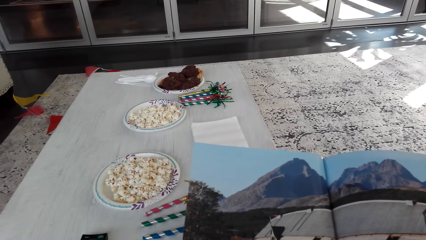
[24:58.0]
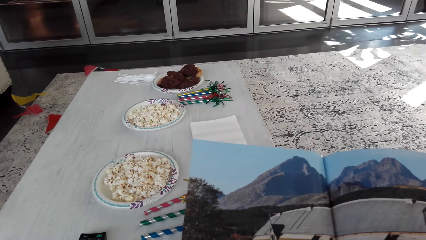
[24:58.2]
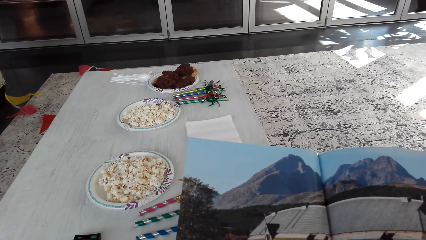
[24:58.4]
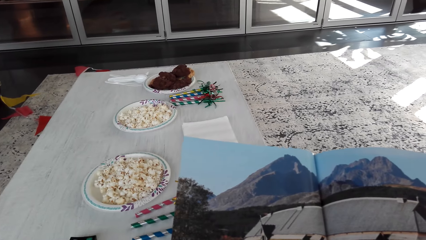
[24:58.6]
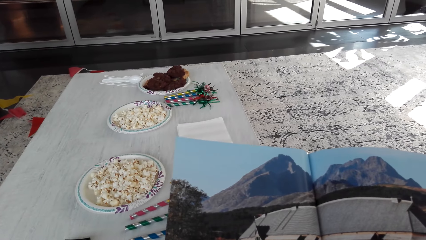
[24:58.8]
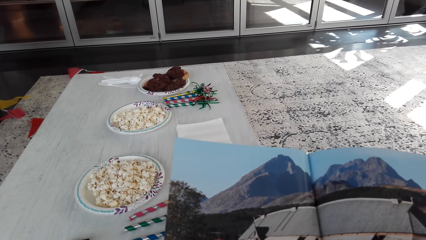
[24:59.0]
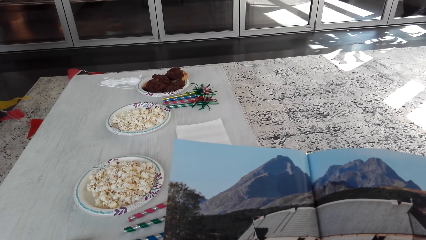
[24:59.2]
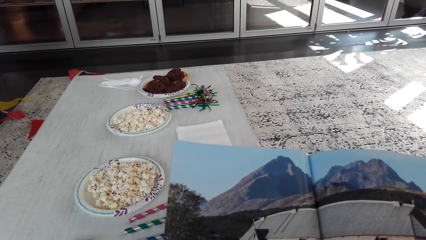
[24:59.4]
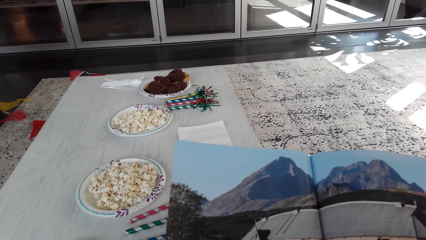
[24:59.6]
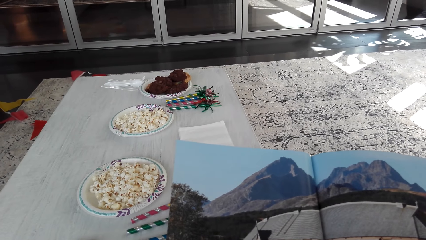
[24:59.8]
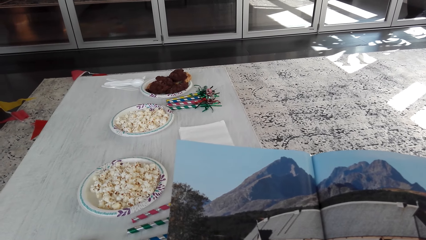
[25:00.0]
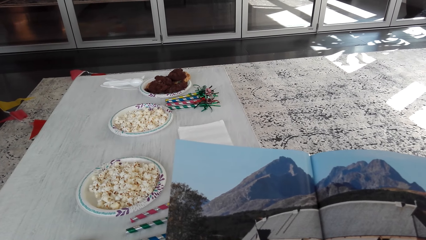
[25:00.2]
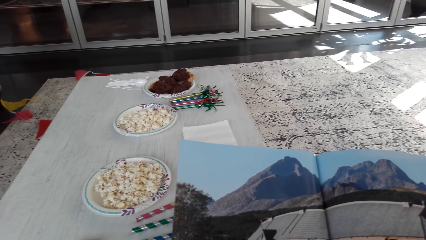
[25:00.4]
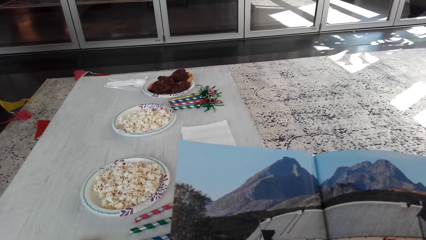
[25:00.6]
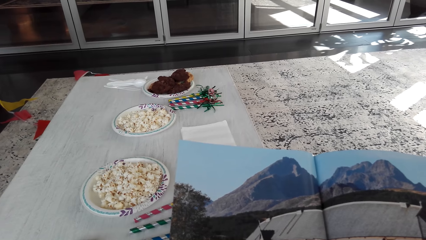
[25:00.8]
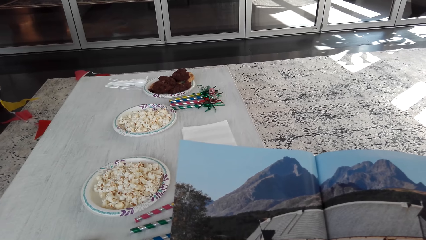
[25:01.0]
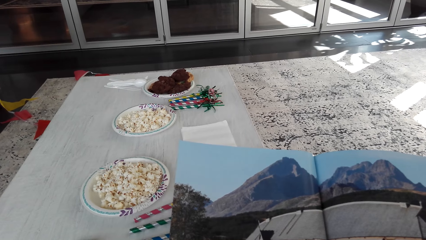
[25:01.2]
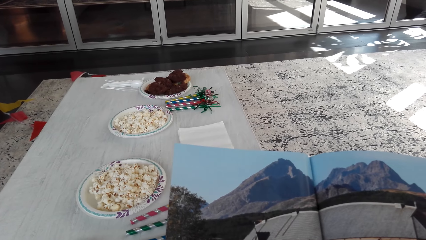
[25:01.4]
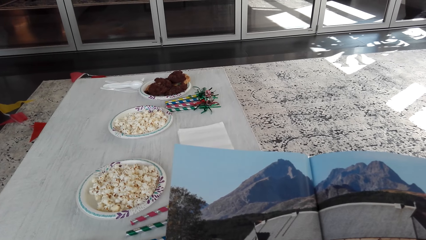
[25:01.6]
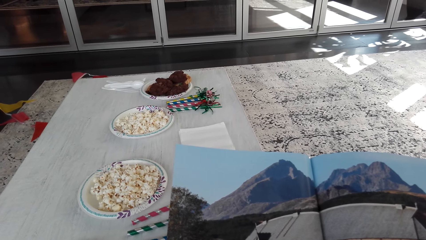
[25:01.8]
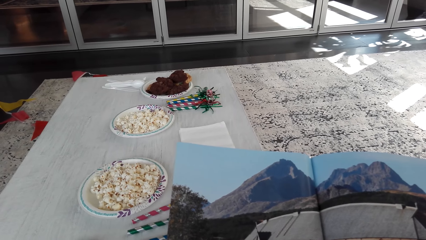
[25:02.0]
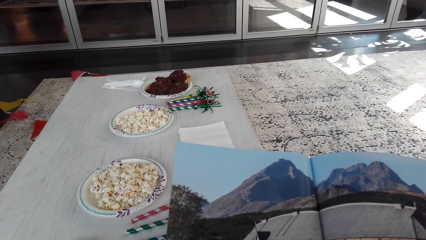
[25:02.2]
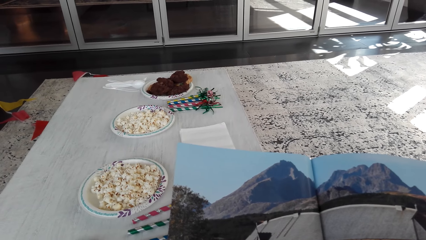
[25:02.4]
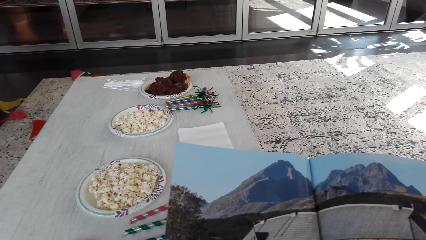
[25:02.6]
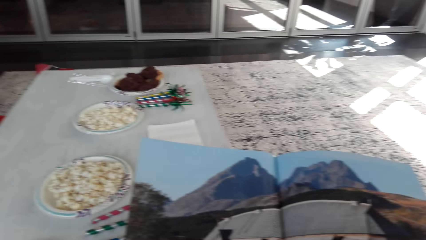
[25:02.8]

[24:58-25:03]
The camera wearer reads the book or magazine.

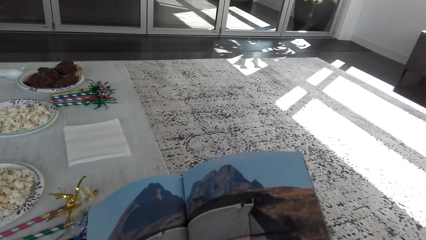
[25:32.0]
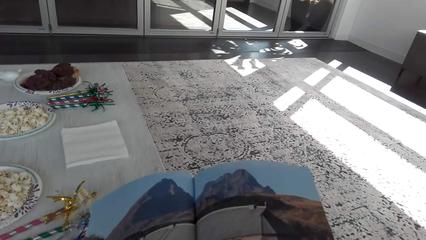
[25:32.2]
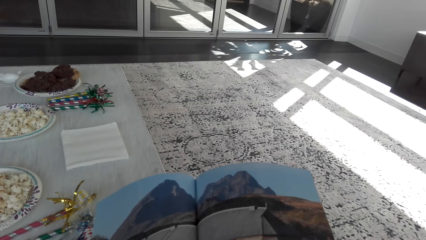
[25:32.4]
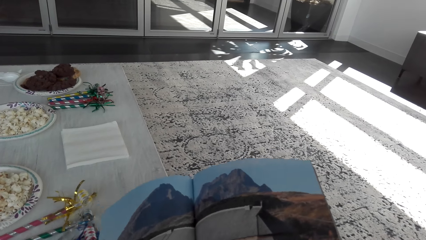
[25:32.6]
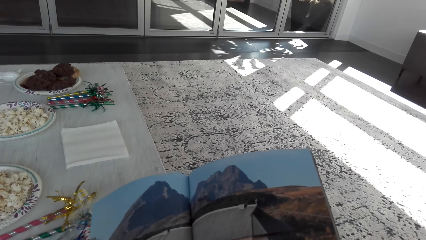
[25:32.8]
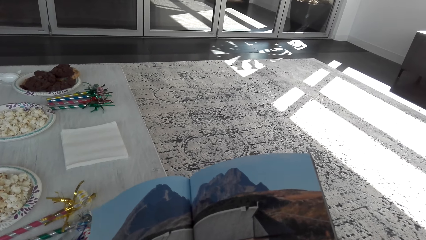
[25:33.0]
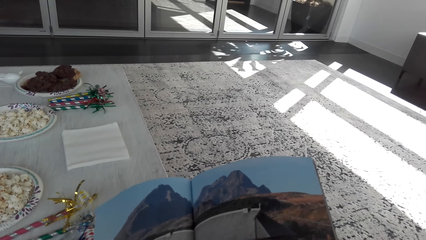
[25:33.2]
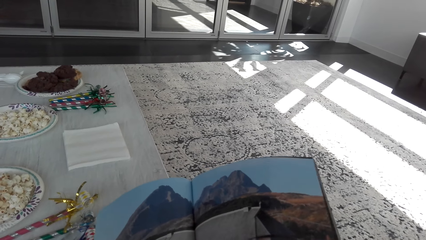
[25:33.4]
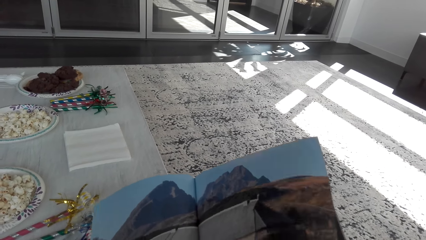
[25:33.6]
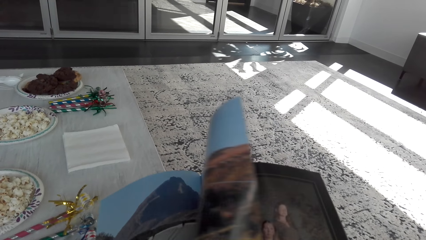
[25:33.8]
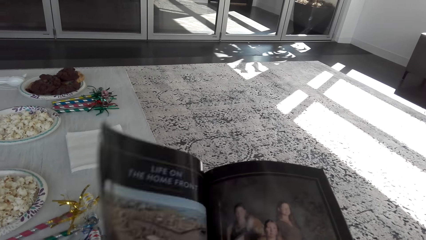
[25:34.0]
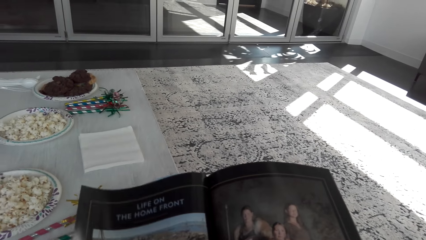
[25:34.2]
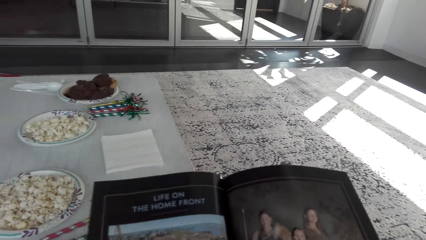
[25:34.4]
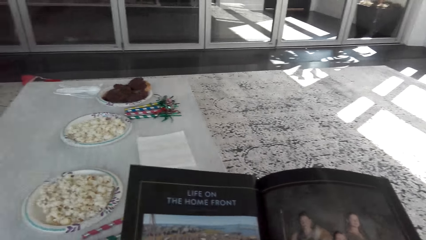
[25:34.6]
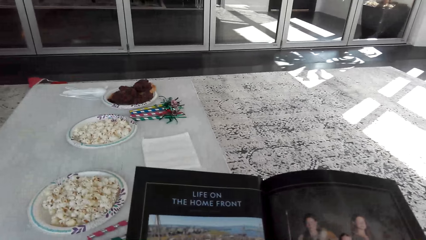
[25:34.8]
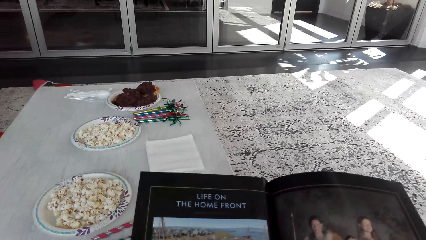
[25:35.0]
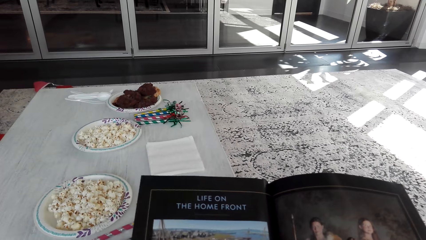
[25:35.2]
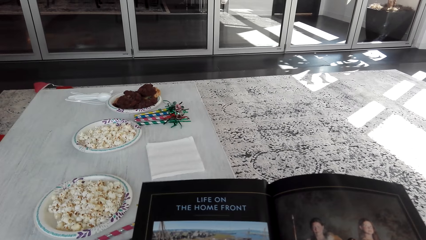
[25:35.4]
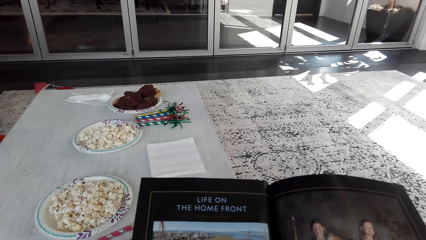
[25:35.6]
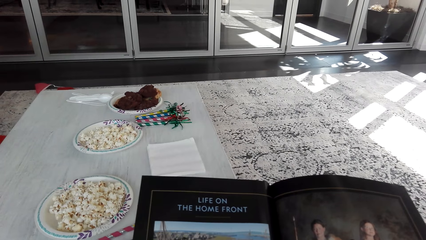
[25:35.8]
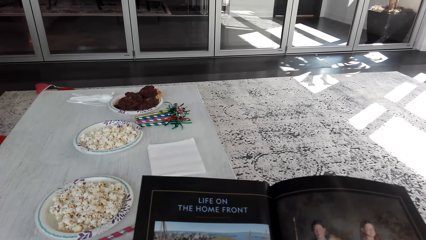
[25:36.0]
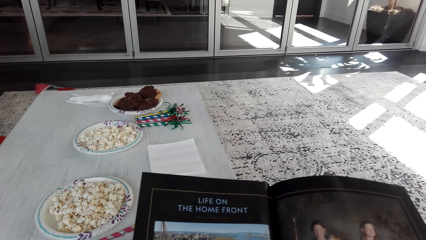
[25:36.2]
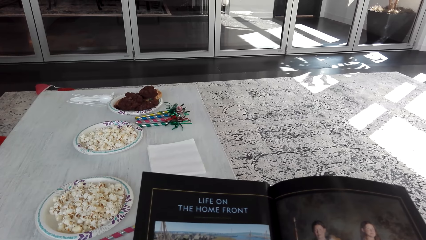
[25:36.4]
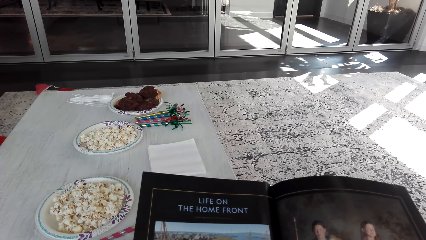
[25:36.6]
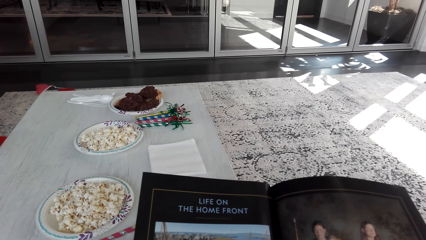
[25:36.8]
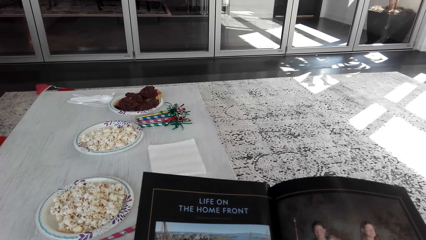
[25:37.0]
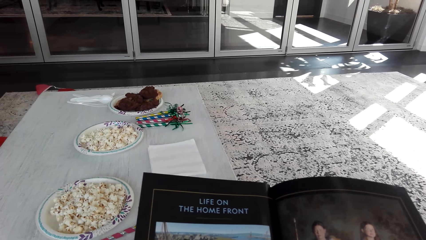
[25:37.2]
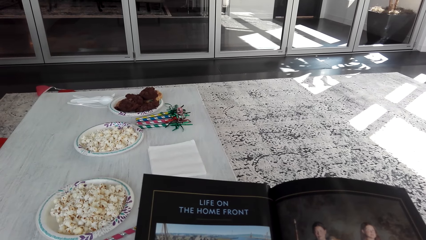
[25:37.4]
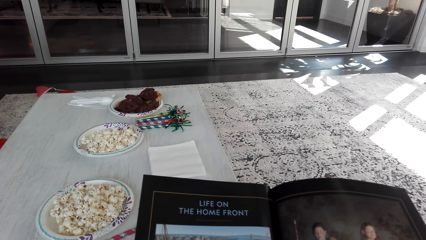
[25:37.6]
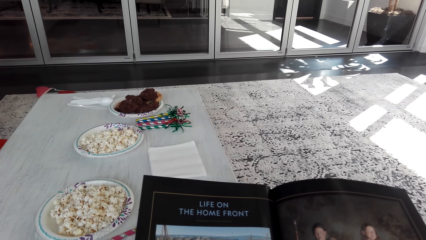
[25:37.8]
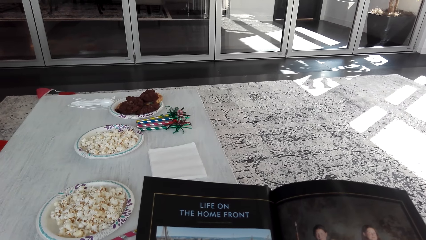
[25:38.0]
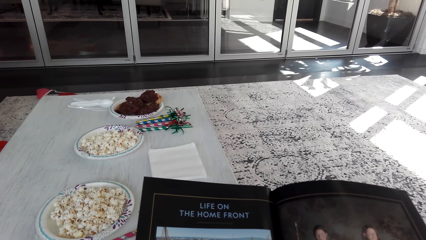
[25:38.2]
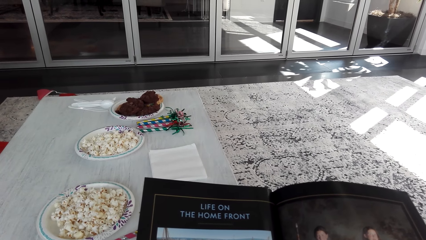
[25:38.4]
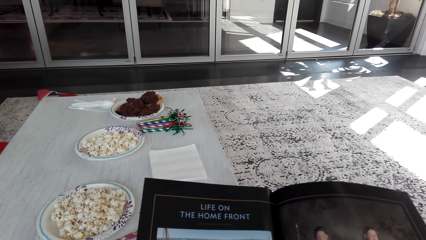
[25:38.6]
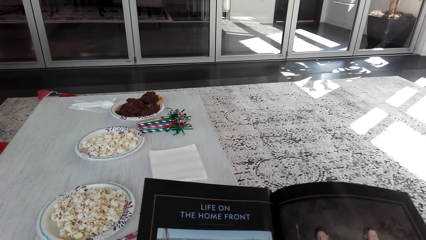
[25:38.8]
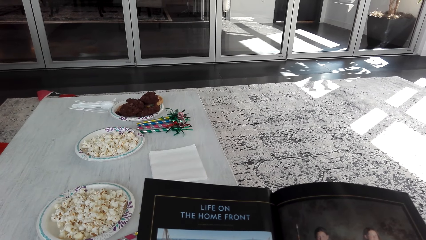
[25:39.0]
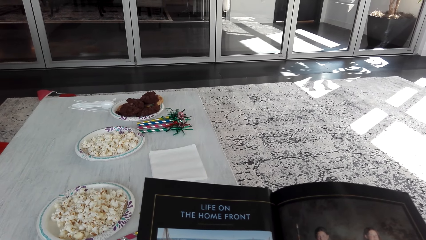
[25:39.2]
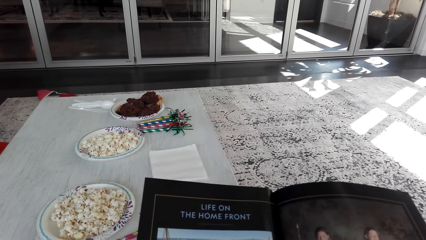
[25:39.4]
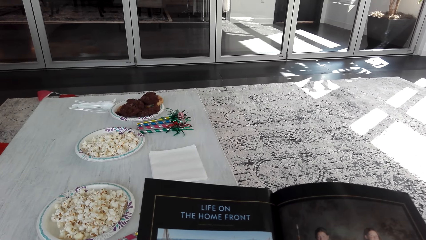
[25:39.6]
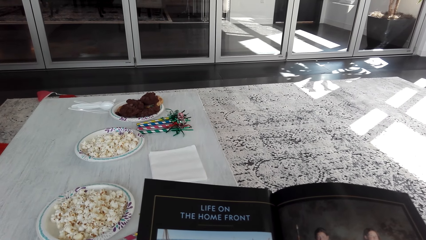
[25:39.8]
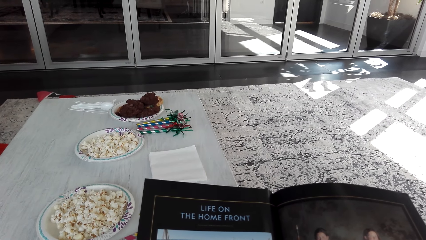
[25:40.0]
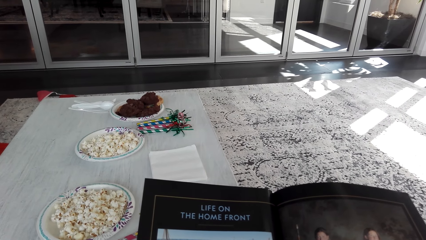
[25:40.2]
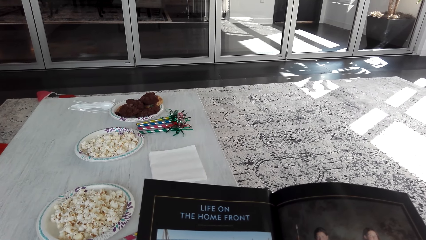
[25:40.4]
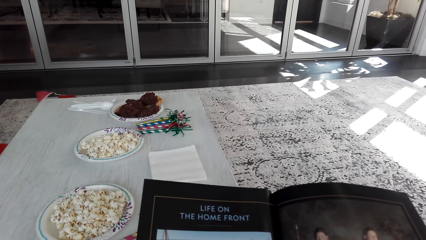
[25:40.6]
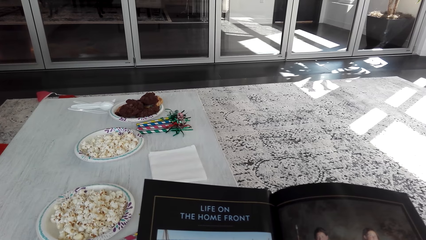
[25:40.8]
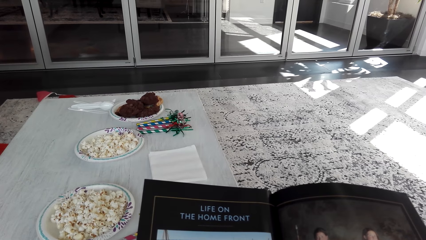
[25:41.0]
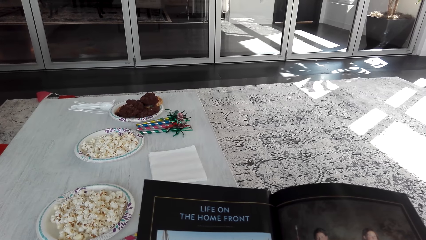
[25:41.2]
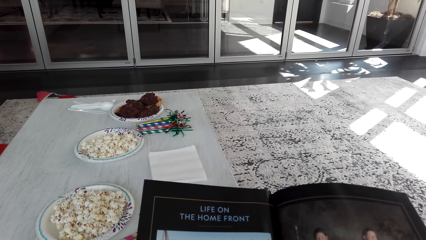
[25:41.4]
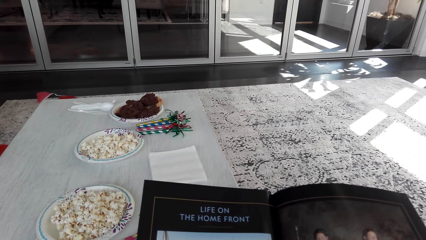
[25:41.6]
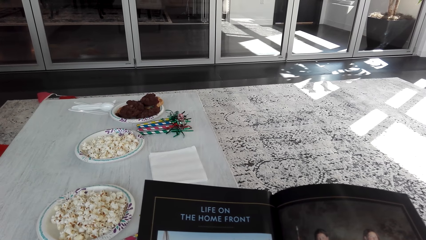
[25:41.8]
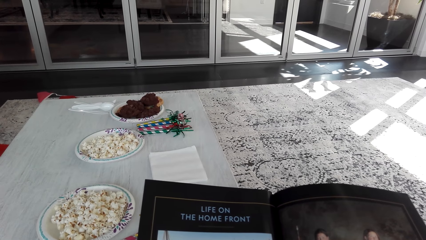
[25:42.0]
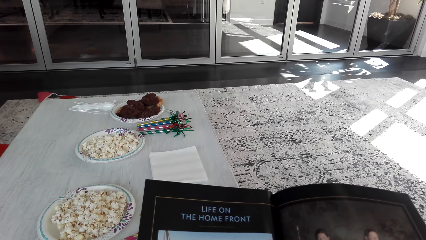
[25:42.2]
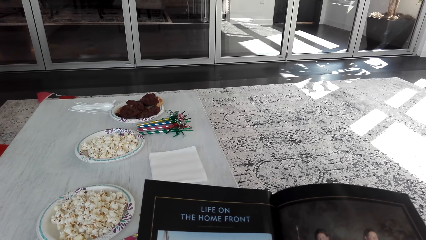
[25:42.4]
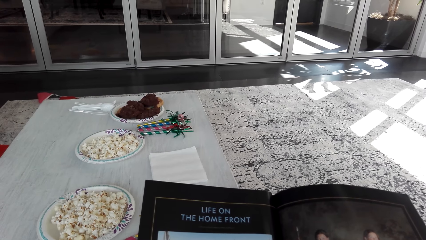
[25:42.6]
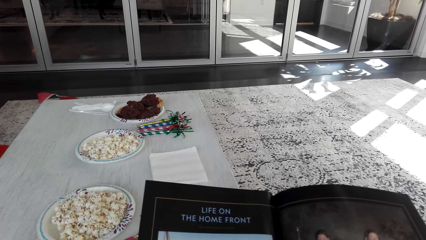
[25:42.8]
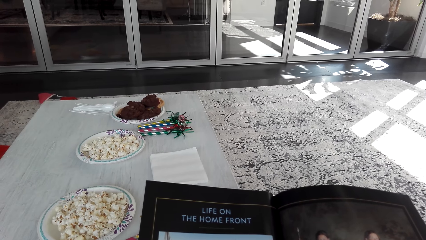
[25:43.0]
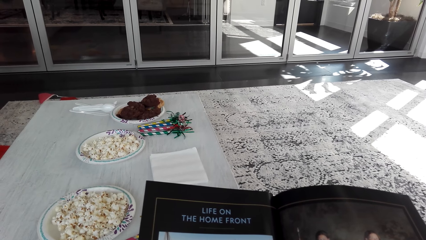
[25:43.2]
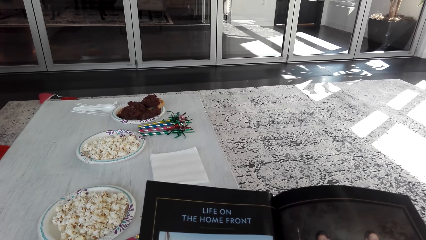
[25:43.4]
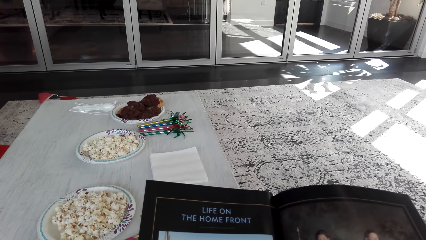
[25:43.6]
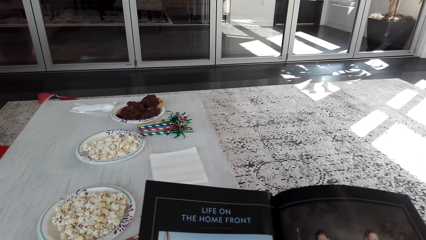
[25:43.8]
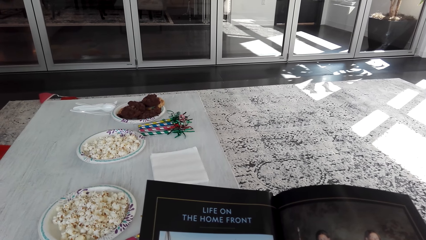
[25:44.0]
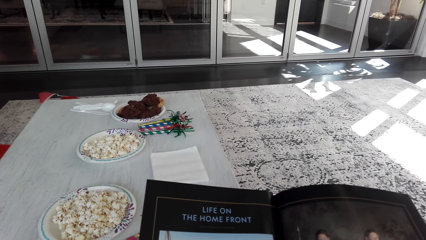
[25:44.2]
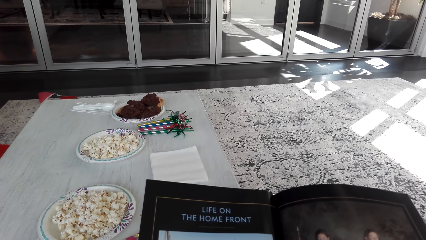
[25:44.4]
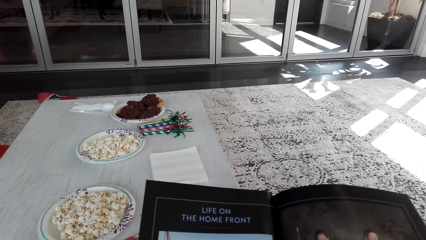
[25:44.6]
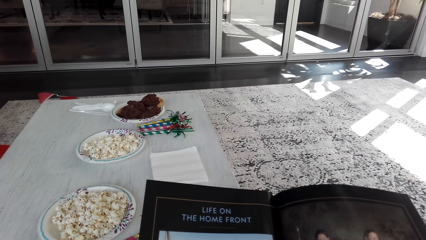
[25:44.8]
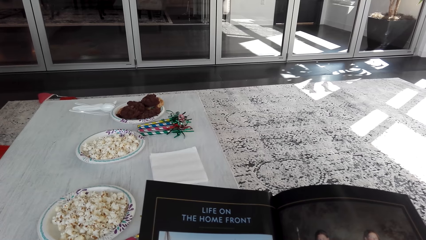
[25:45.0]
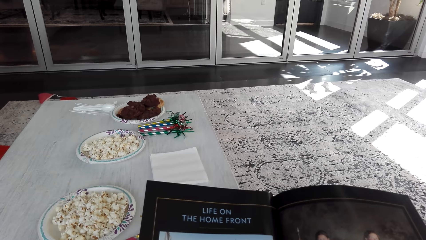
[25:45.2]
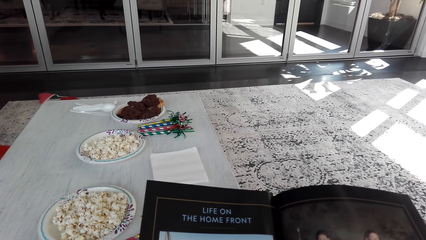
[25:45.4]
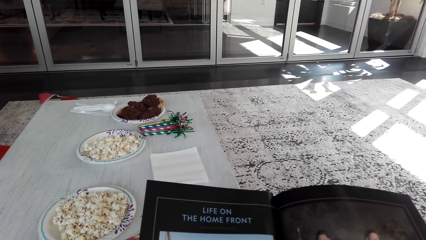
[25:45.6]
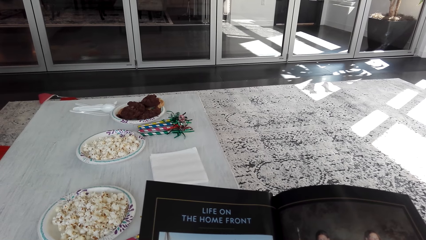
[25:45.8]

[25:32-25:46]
The camera wearer turns a magazine or book page. They peruse the magazine. They read the magazine.
